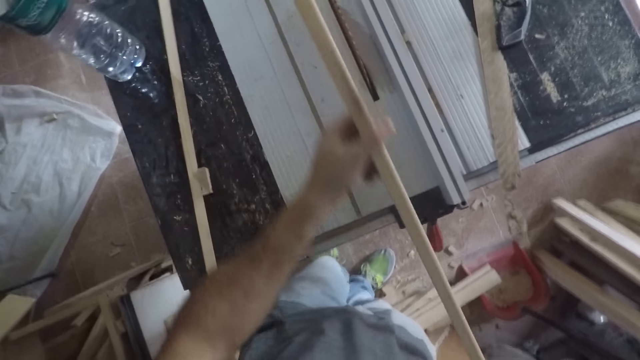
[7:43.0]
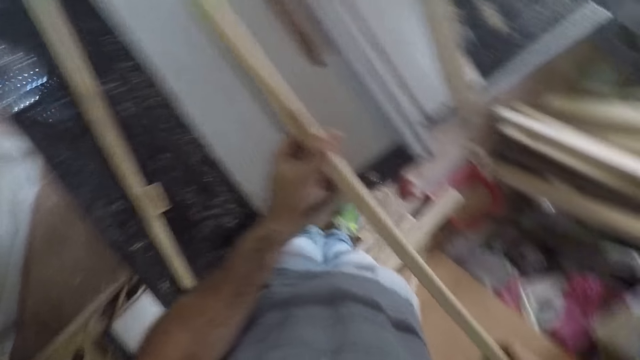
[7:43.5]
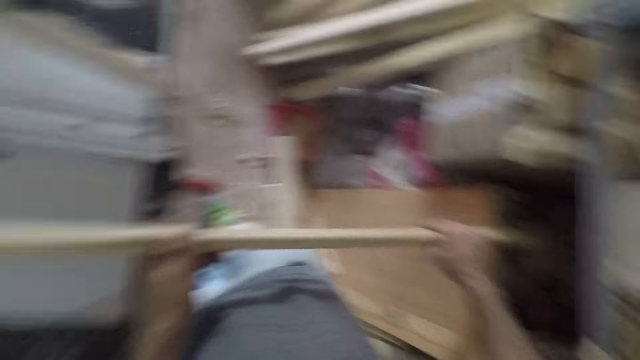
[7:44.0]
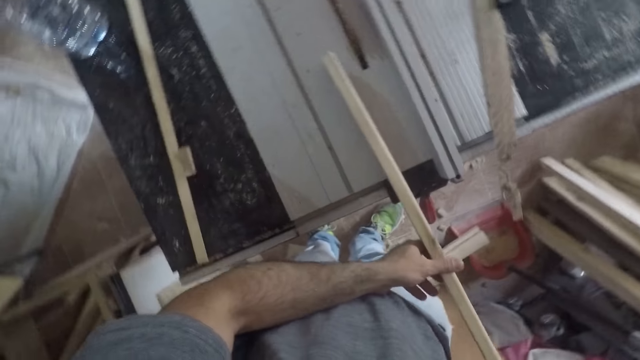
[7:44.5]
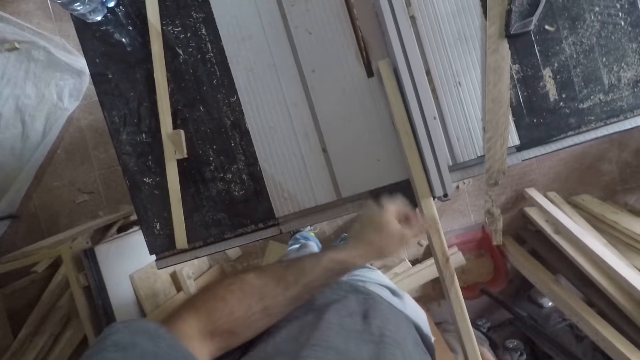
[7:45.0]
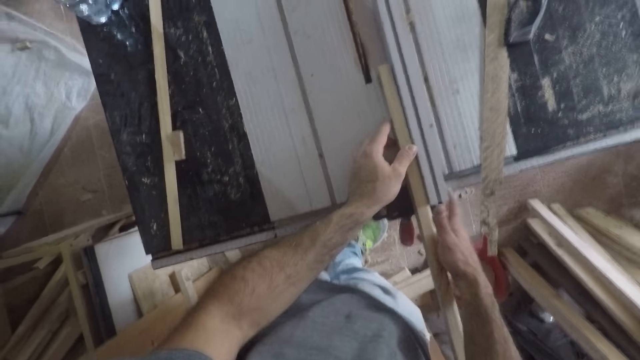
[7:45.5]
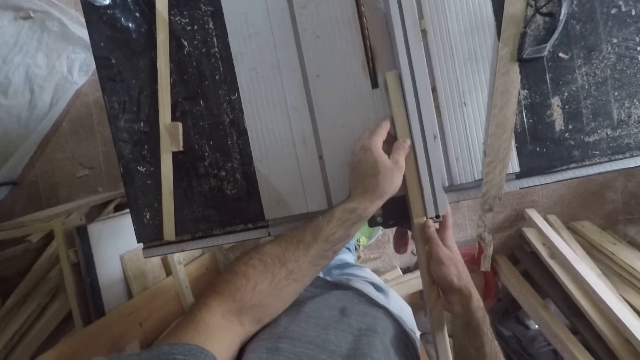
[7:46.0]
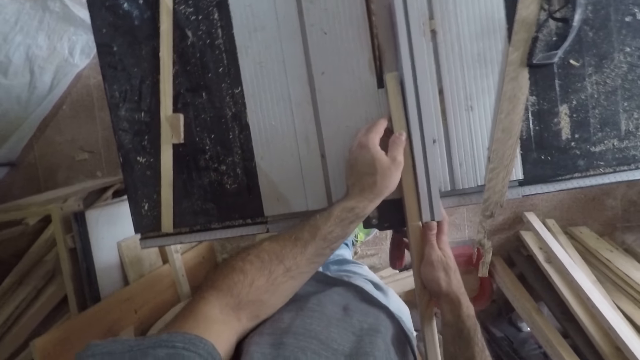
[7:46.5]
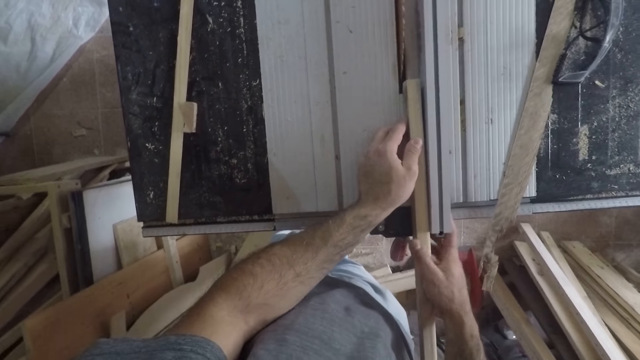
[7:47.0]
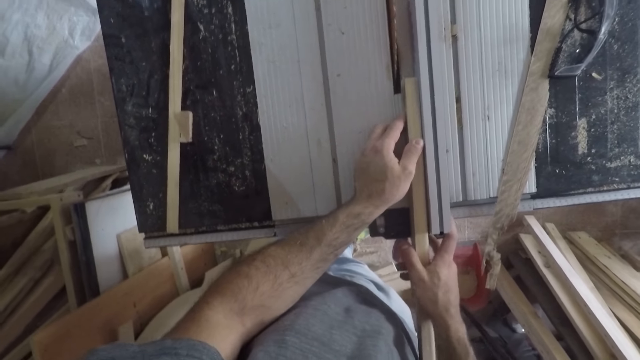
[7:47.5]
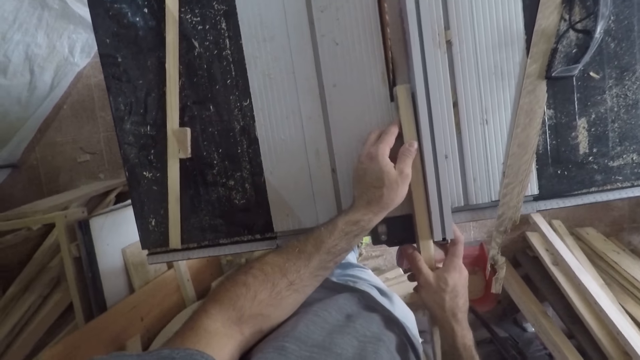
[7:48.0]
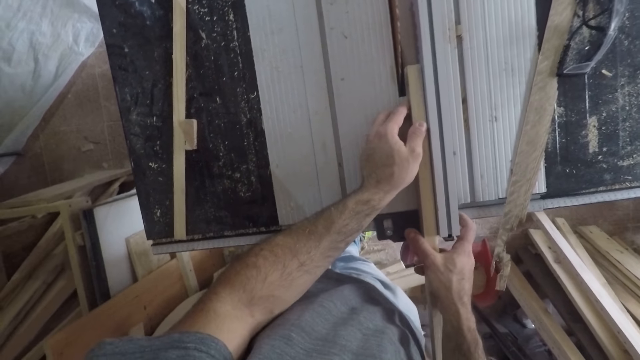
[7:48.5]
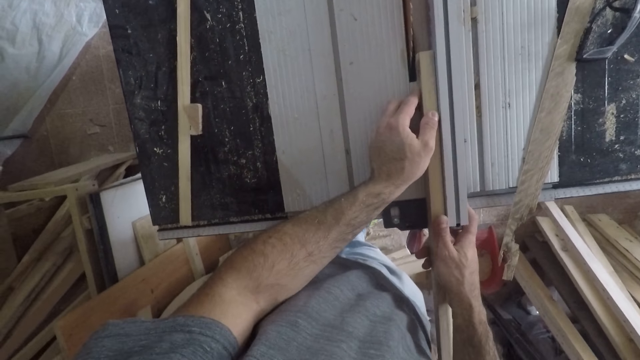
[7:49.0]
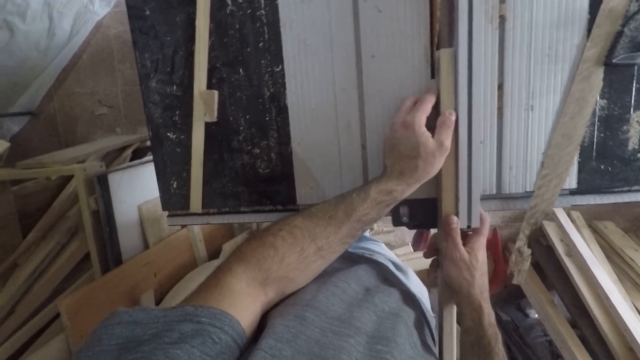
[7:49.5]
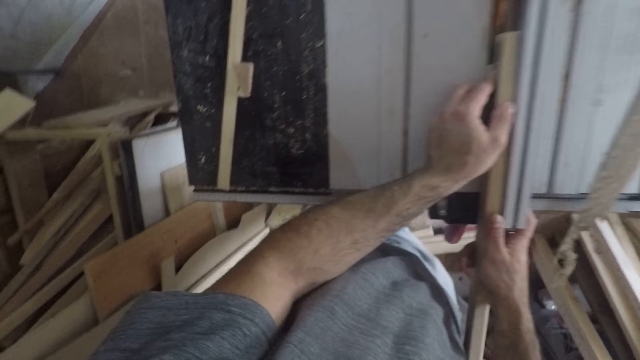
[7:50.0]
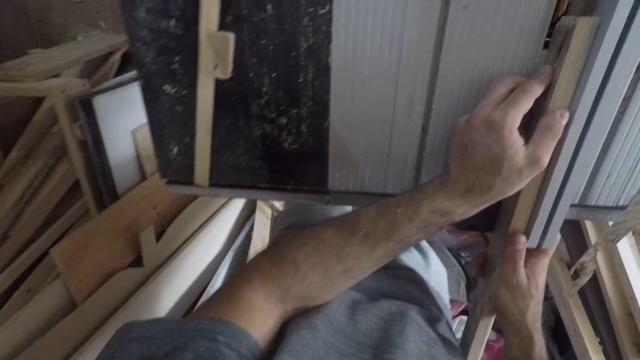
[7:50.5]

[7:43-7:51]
The camera wearer looks behind. They measure the wood piece with the carpentry ruler on the table saw. They set the timber on the table saw.

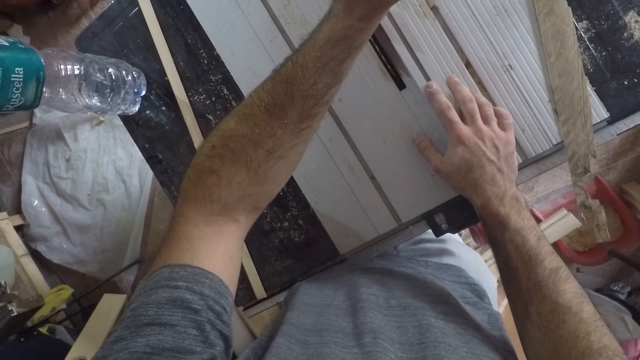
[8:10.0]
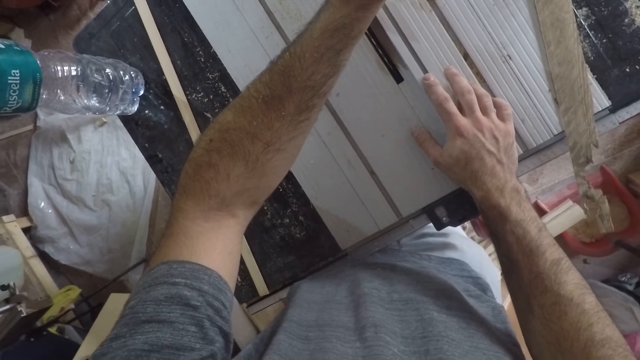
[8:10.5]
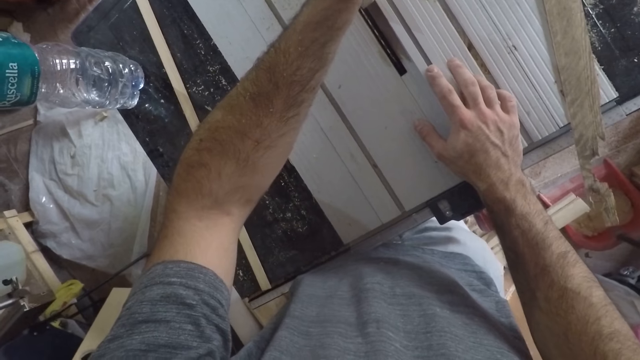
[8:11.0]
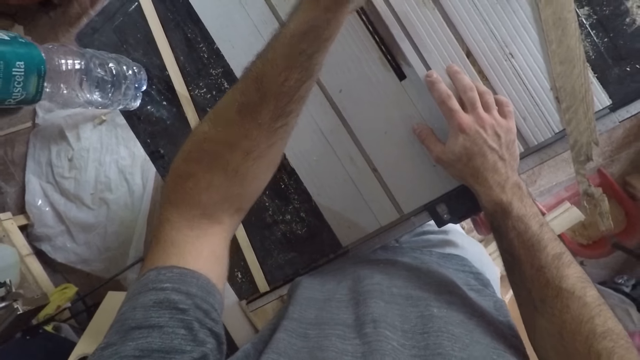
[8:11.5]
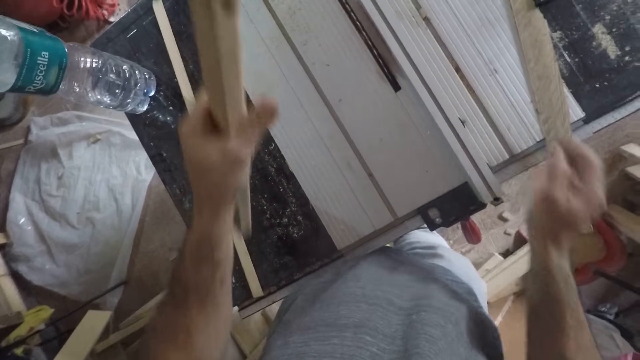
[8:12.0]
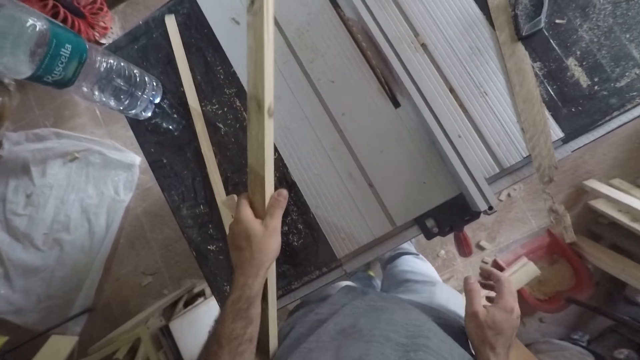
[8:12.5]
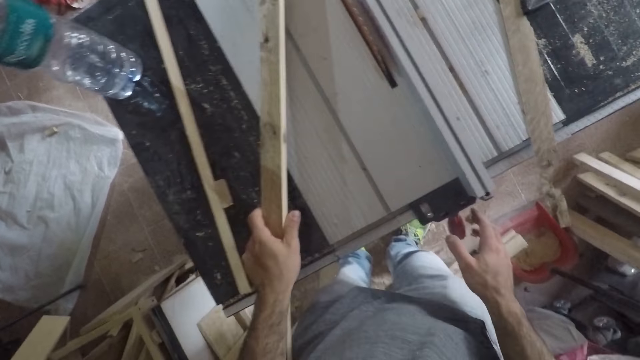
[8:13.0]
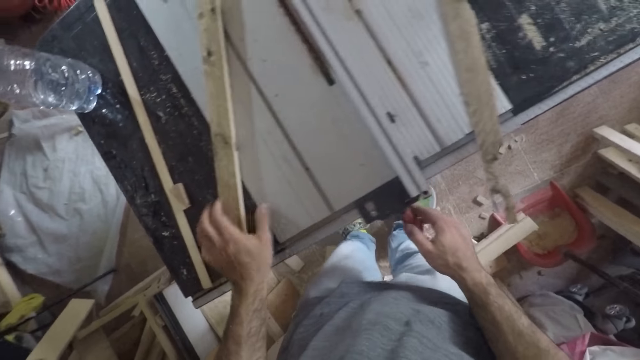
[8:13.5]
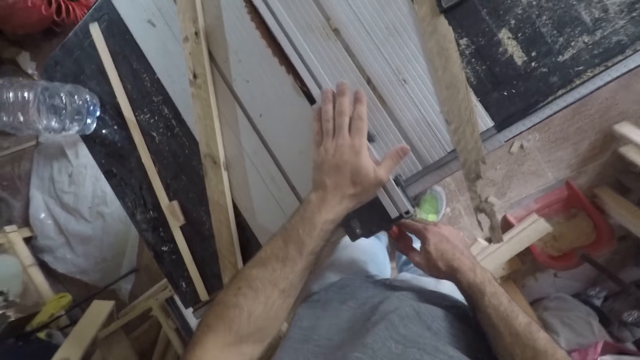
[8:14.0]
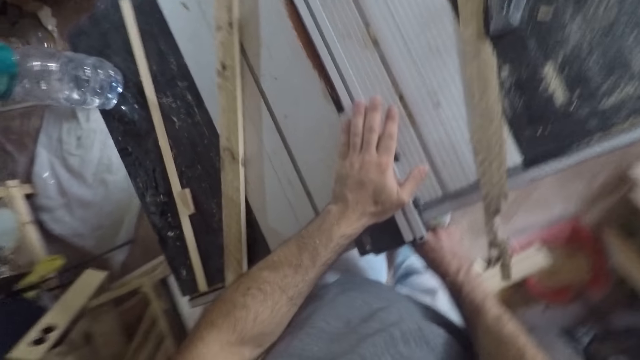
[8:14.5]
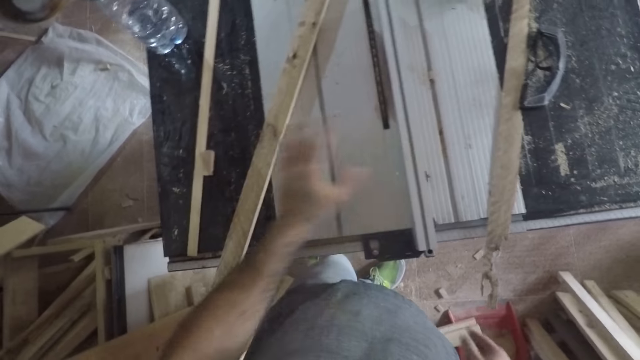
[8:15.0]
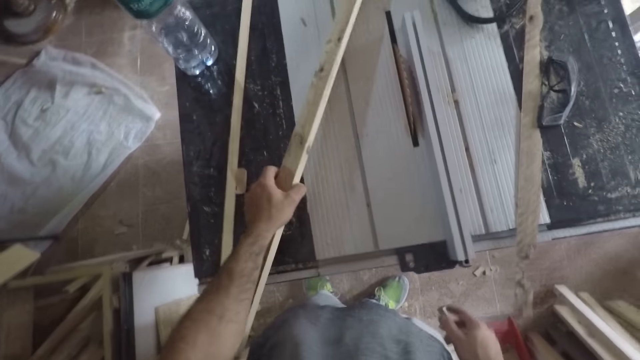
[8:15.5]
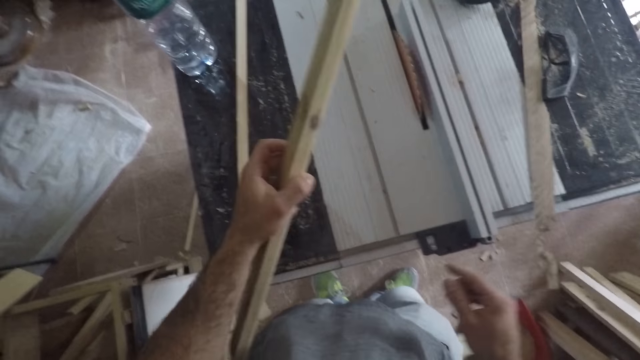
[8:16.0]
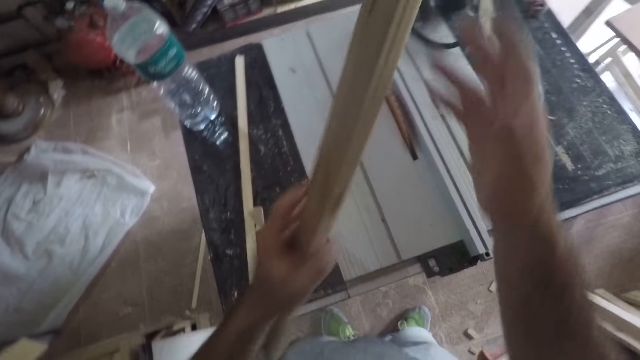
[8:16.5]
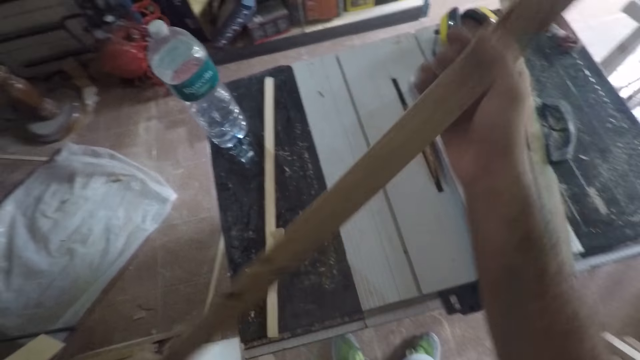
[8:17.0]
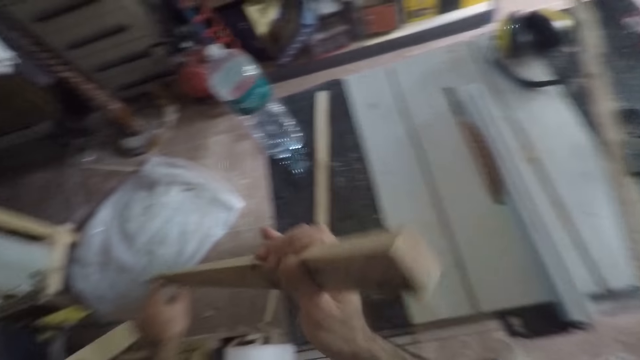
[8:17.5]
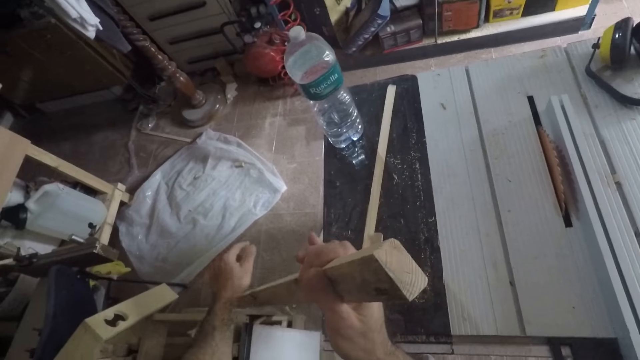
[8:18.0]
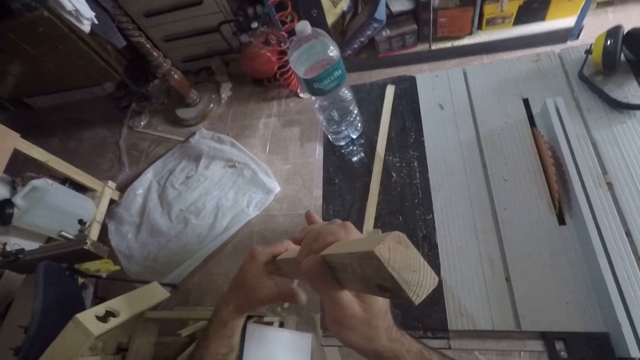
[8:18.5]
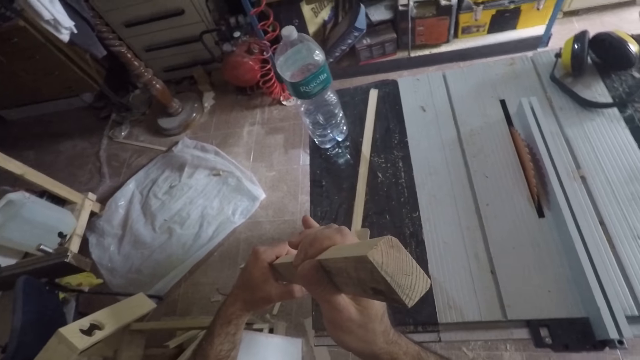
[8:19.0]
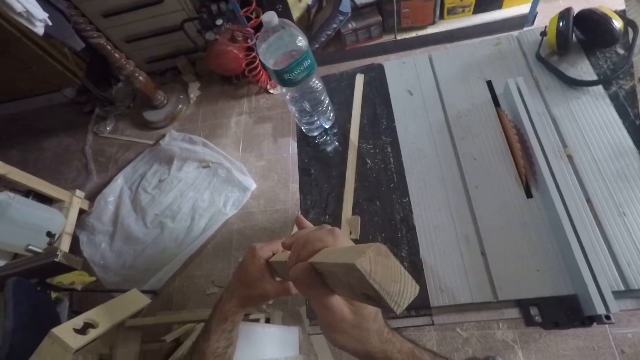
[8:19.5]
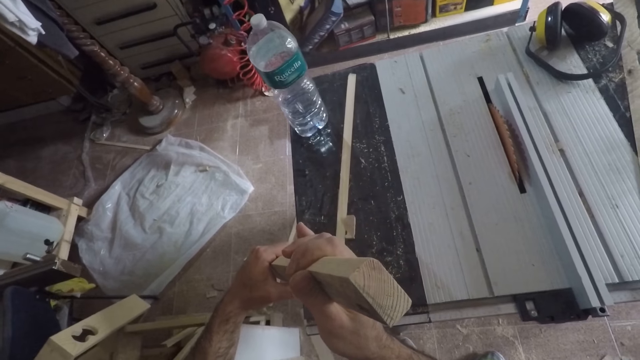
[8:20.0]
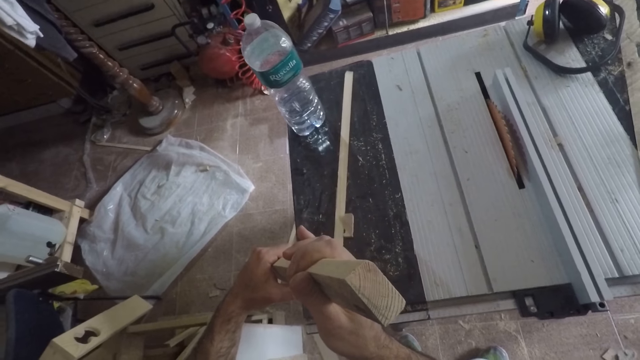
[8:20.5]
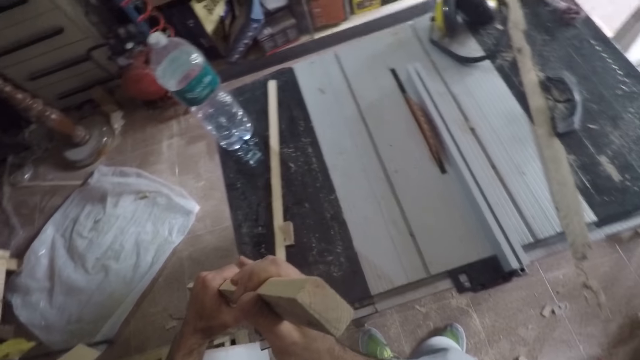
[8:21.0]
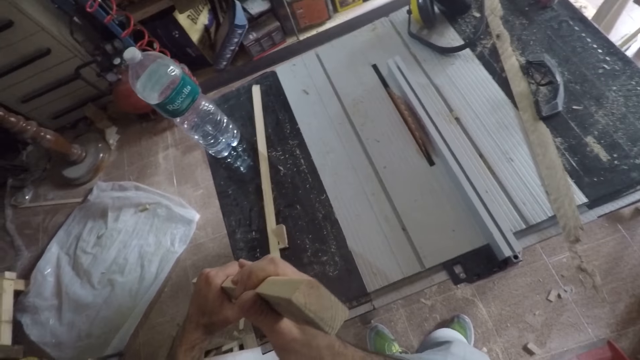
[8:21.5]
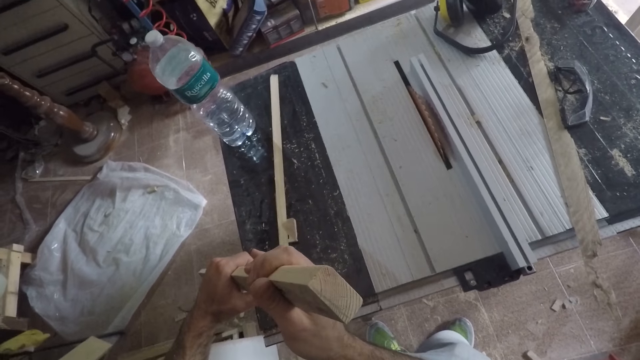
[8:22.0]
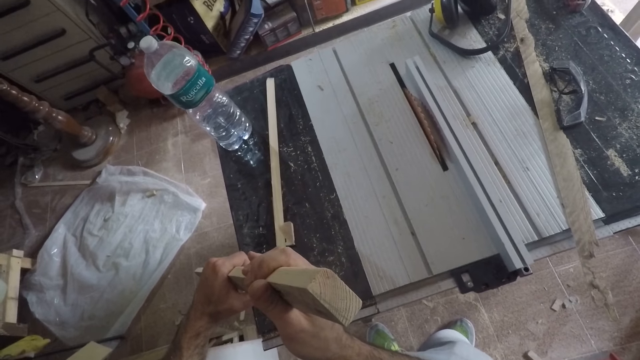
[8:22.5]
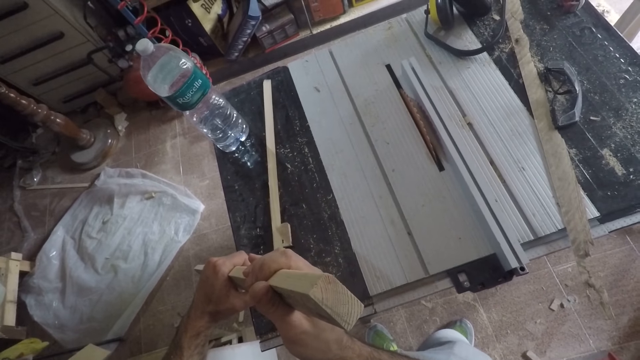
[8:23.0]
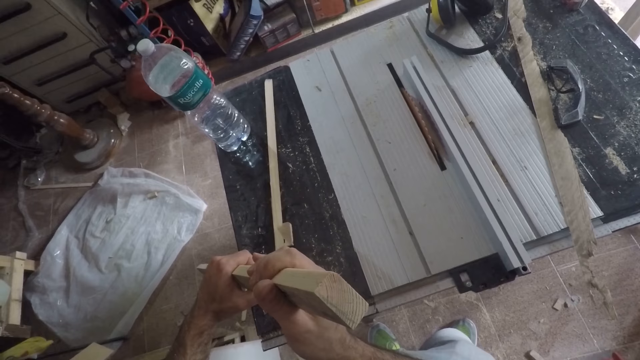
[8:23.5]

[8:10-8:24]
The camera wearer removes his right hand from the table saw. He removes the wood piece or timber from the table saw. He drops the wood piece on the table saw. He clamps the fence adjustment lock on the table saw. He touches the carpentry ruler with his hands. He picks up the wood piece again. He passes the wood piece from his left hand to his right hand. He inspects the timber. He holds the wood piece with both hands.
